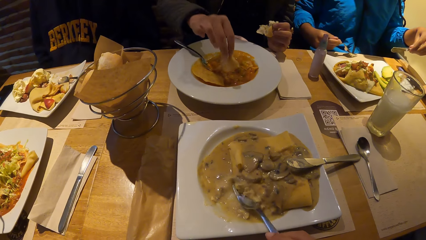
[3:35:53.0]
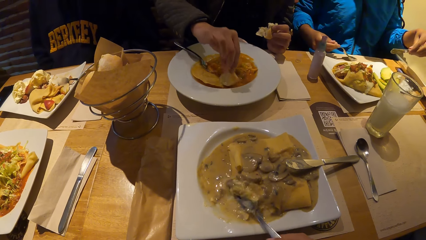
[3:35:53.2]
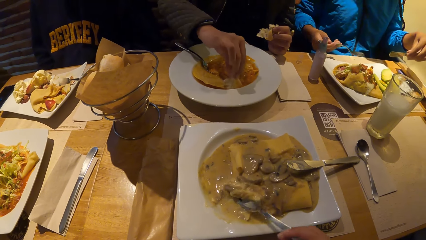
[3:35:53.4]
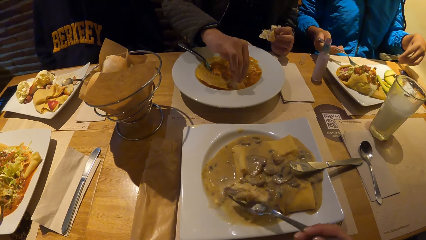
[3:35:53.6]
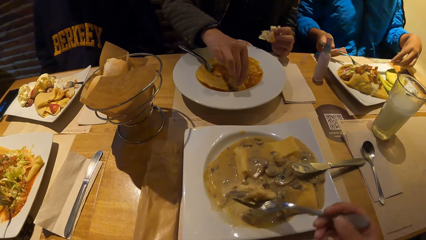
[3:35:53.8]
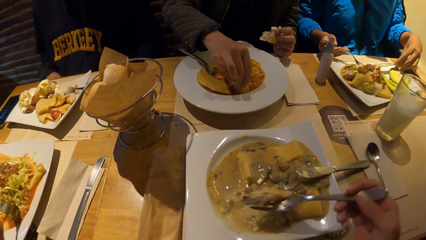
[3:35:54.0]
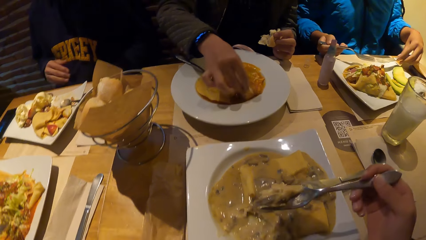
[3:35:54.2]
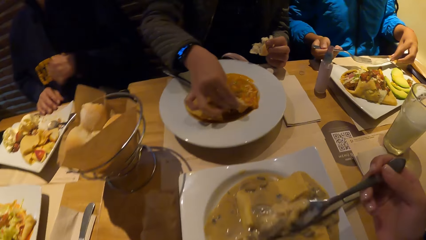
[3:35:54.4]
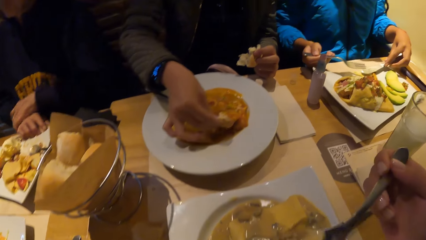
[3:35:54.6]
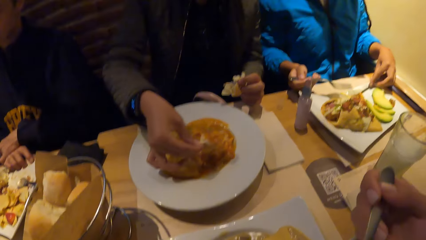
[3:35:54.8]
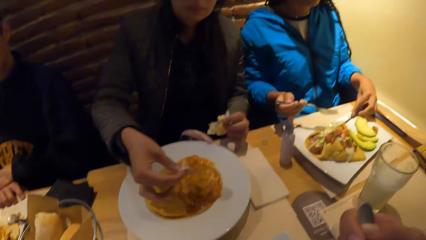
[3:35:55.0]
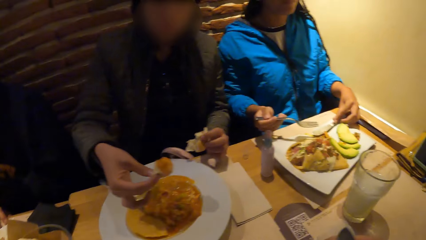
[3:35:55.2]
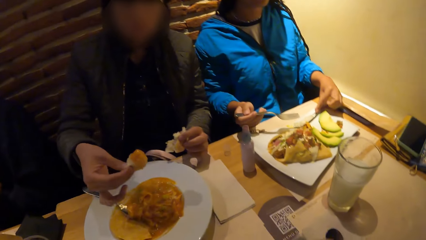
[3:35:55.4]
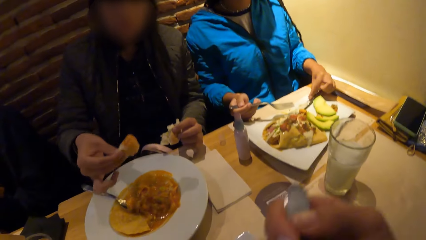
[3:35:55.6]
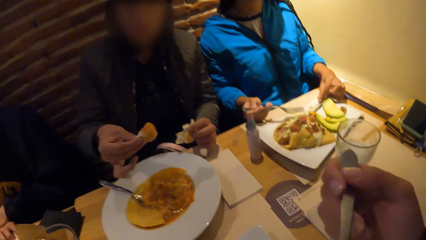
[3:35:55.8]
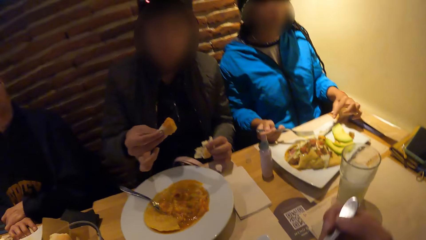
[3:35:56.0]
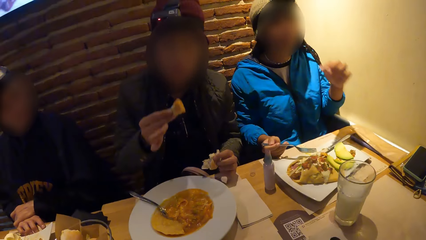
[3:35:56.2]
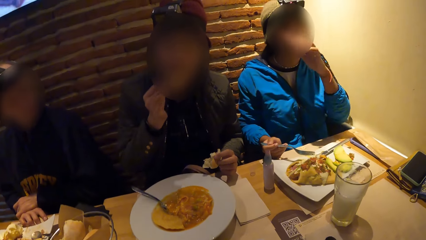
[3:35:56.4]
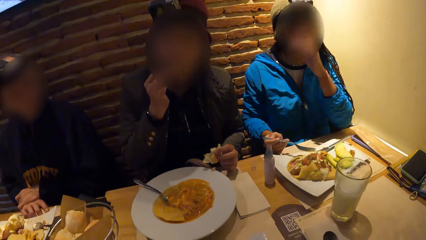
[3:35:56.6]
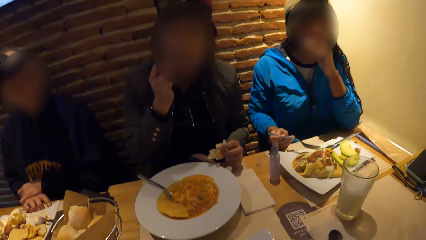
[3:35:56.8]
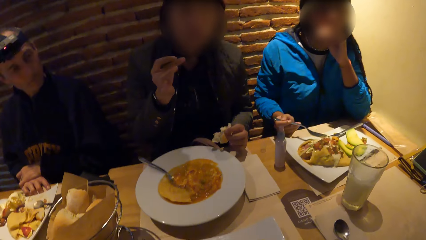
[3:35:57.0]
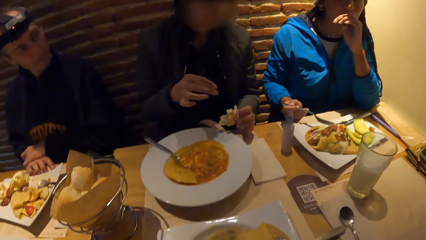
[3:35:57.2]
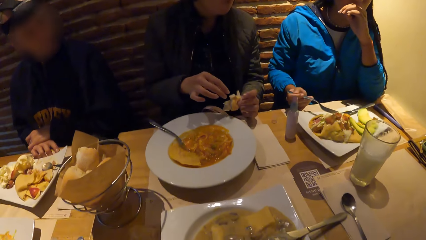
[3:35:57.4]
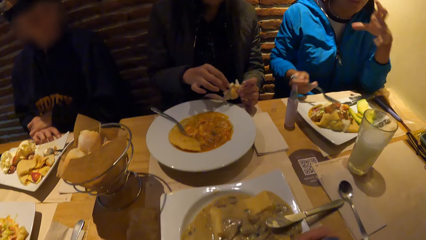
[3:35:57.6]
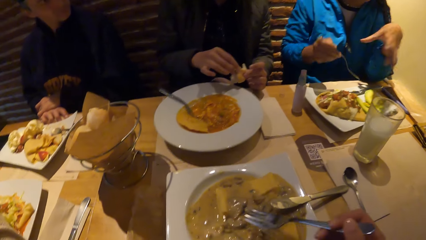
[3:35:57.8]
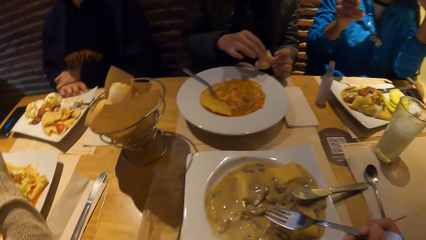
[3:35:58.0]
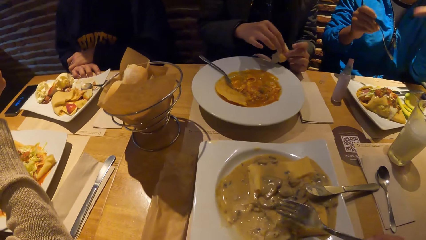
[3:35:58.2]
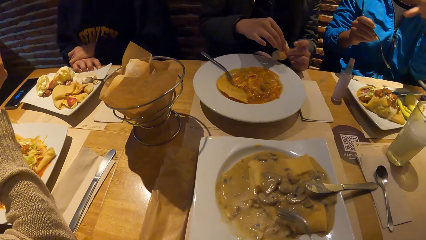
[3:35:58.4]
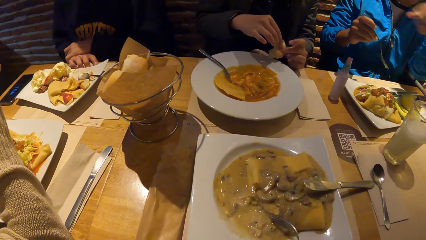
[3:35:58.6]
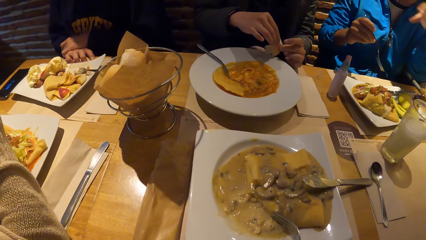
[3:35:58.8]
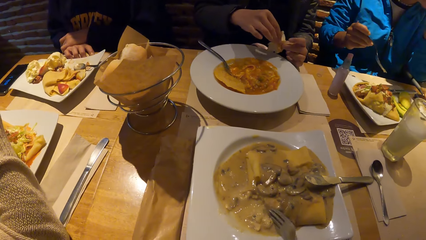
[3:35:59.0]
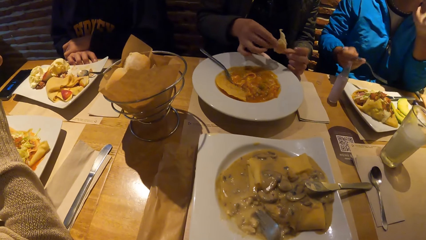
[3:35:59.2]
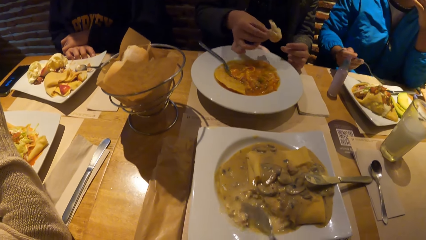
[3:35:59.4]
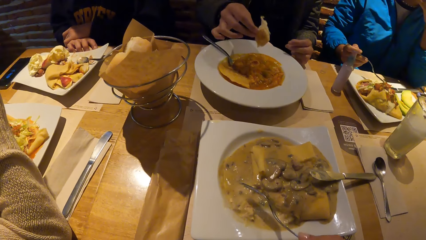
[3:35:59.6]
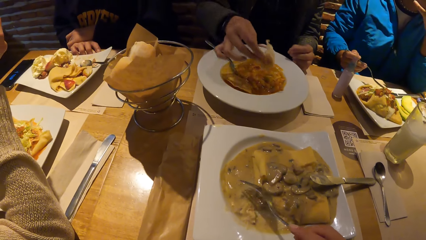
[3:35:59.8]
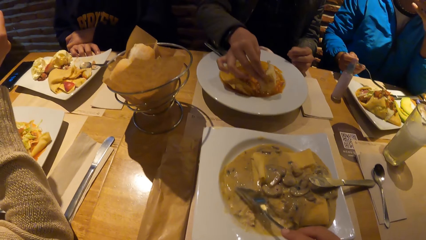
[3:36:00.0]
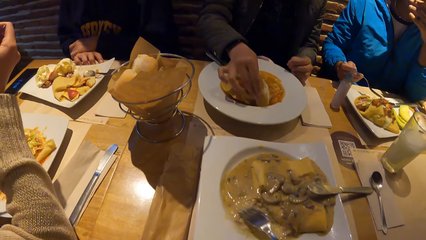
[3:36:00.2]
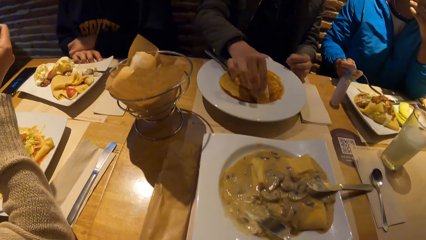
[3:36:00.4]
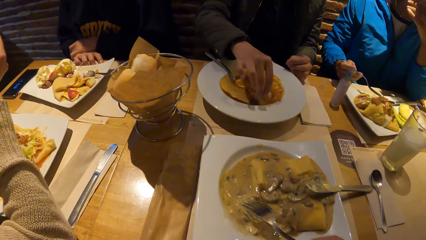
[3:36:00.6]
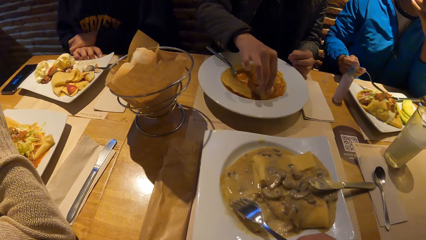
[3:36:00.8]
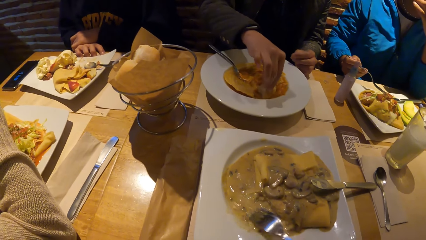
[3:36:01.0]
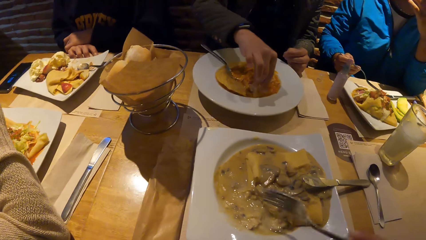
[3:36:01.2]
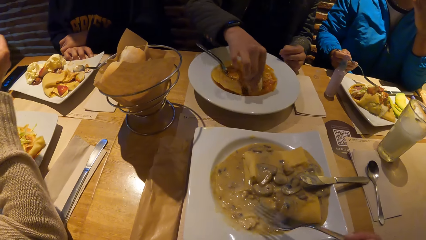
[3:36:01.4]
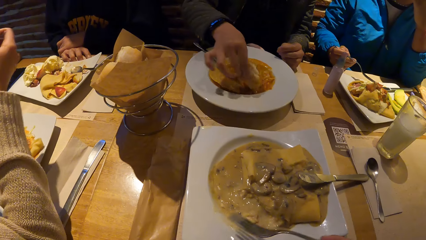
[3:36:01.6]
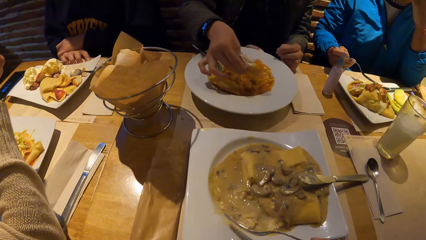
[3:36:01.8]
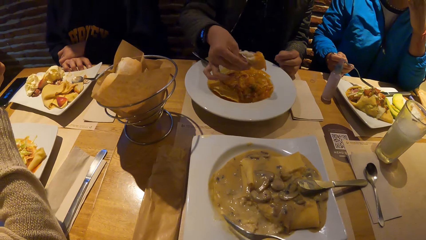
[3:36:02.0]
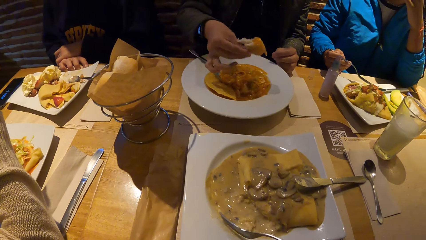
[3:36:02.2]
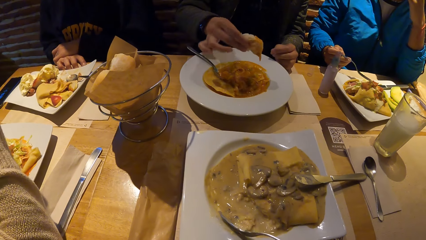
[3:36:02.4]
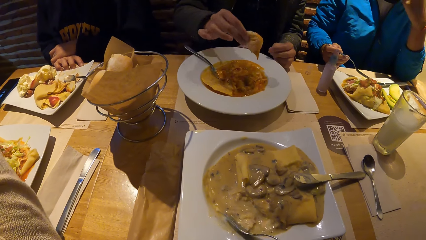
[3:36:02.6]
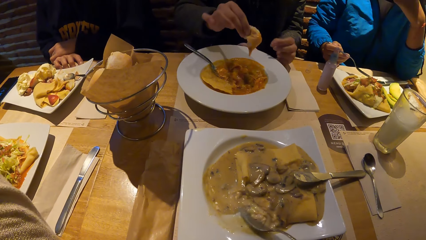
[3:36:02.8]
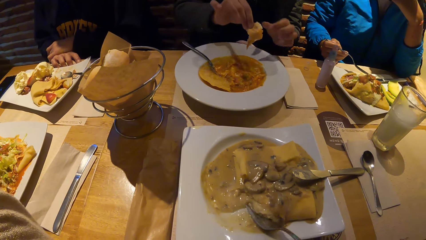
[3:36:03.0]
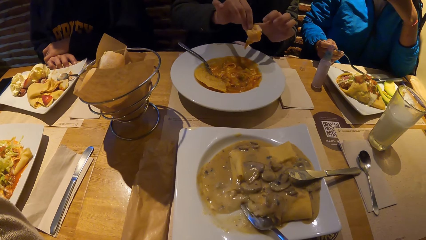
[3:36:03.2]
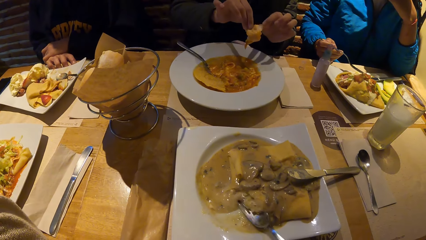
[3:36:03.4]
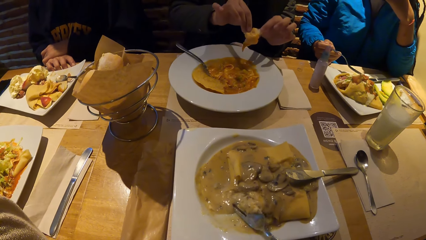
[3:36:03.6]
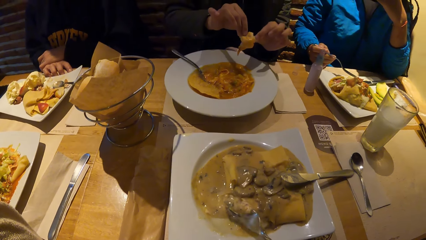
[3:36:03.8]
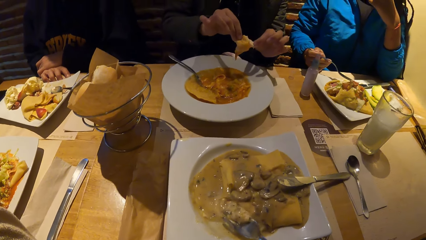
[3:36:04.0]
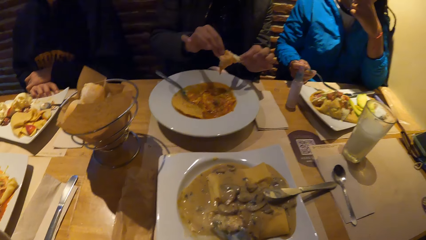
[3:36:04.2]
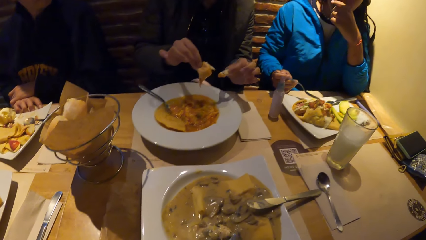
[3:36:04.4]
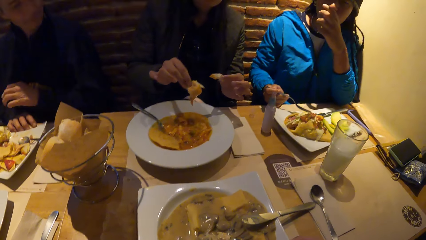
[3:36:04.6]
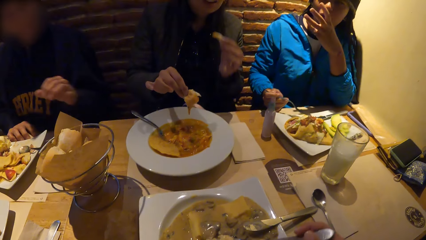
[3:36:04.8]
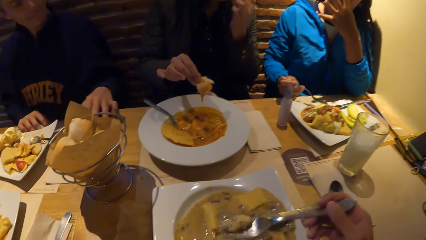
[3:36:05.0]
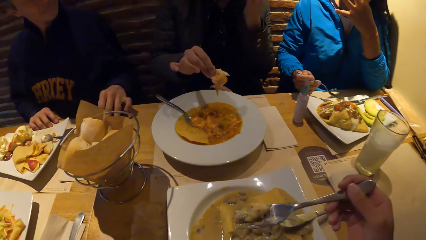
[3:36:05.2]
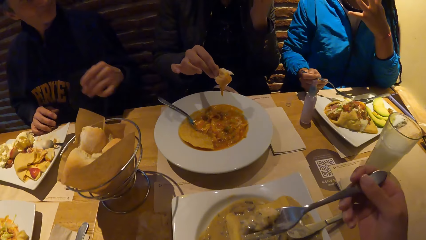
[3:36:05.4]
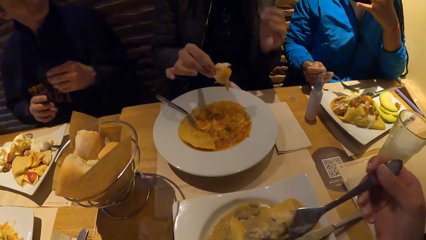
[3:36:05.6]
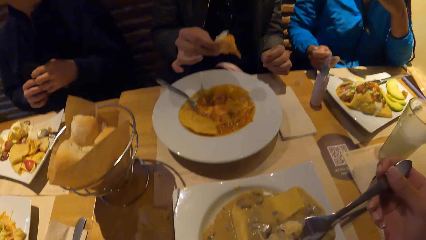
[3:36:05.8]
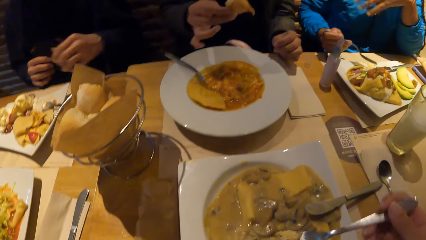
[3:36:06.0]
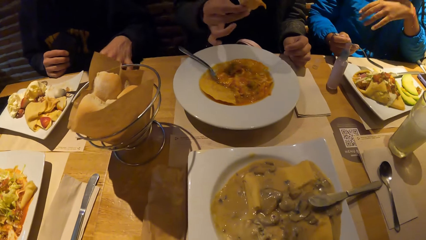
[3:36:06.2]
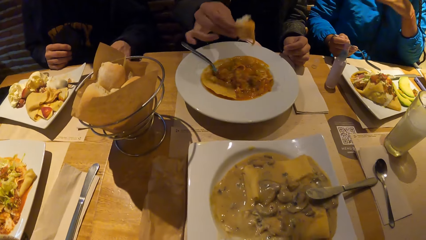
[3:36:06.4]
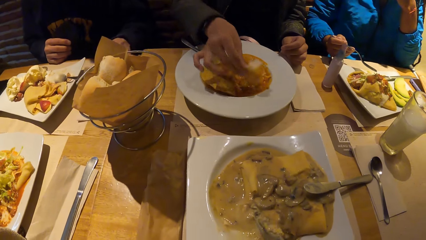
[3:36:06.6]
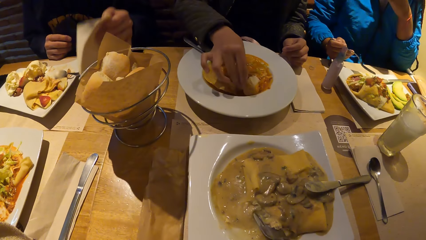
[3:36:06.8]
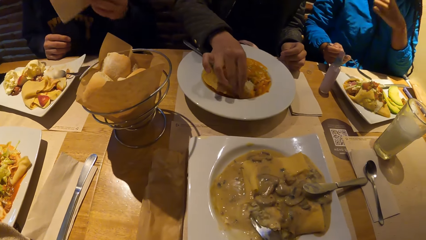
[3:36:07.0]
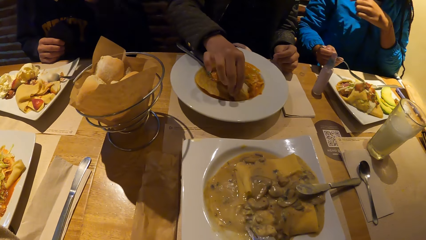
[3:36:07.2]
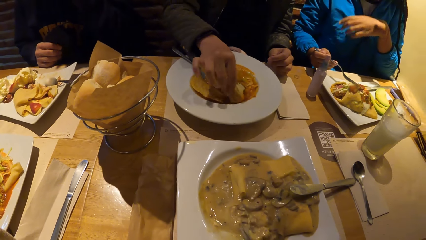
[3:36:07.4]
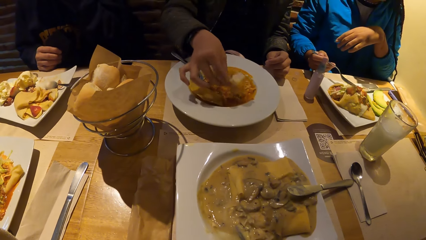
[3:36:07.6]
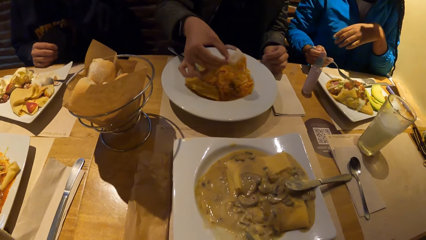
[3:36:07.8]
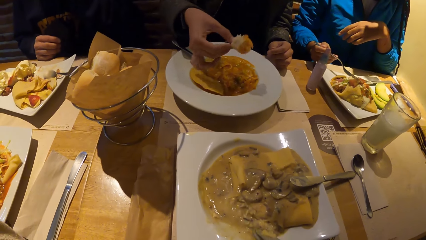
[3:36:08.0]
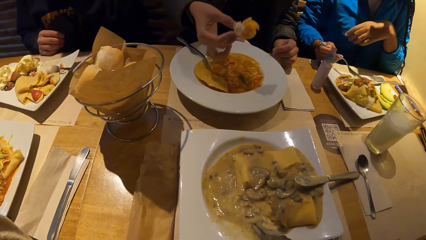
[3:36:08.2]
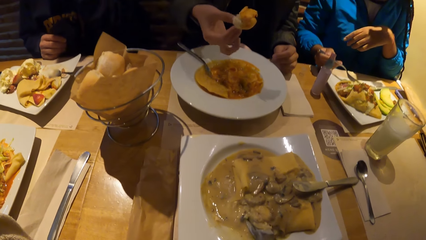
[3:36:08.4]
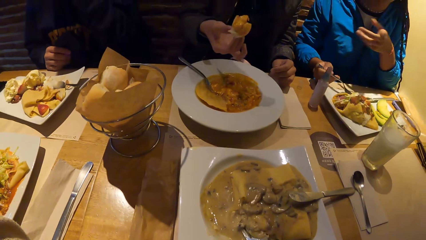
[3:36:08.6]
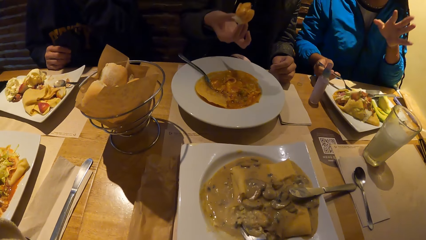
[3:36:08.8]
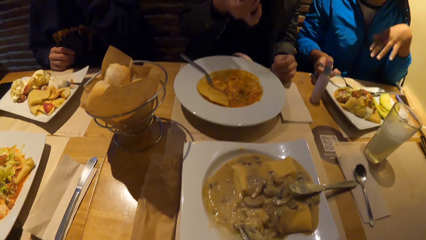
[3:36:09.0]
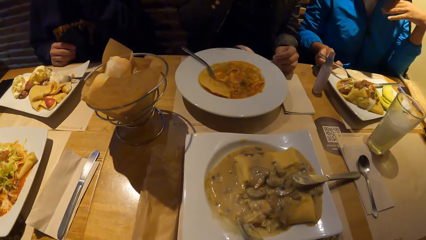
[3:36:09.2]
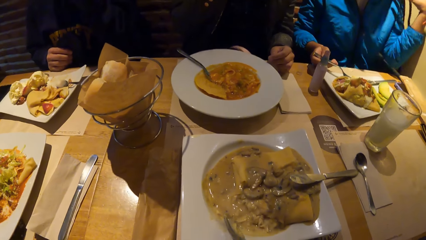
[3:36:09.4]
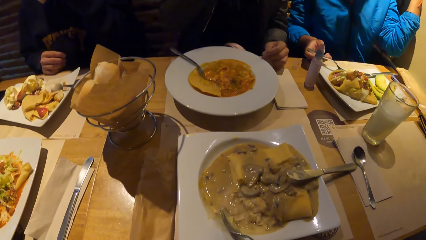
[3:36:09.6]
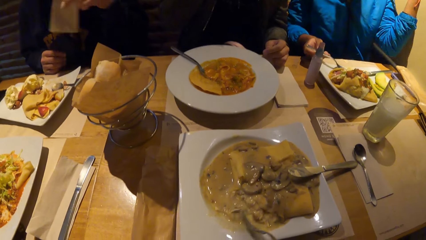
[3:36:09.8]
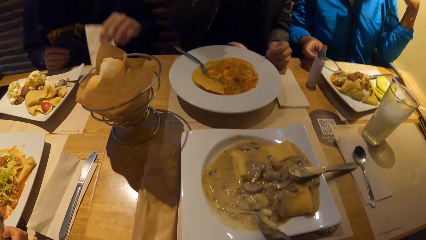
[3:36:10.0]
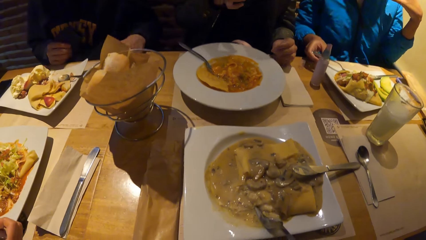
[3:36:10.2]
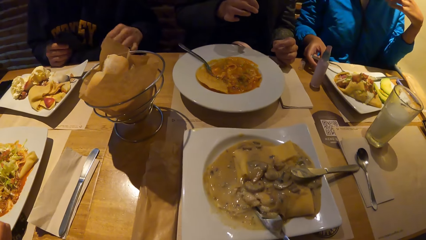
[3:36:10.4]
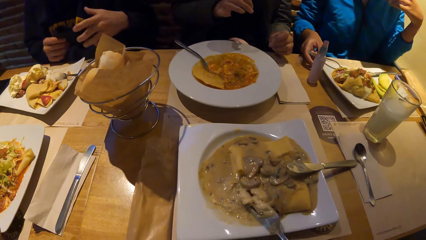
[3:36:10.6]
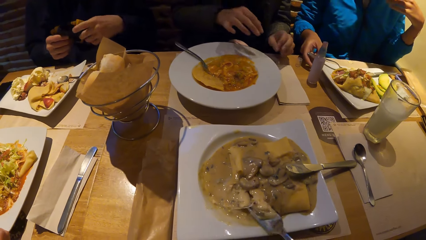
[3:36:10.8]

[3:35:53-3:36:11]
The camera wearer puts his food in his mouth with a spoon in his right hand. A woman eats from her plate with bread in her right hand. Another woman interacts with a third woman. The camera wearer mixes the food on his plate with his fork in his right hand. He puts his food in his mouth with the spoon in his right hand. He mixes the food on his plate with his fork in his right hand.
